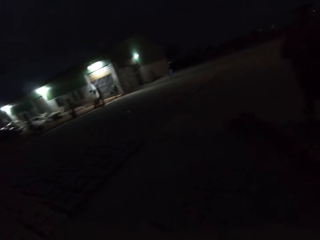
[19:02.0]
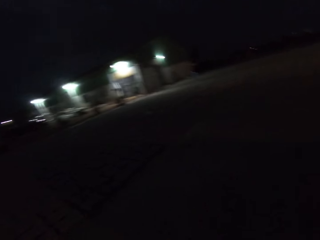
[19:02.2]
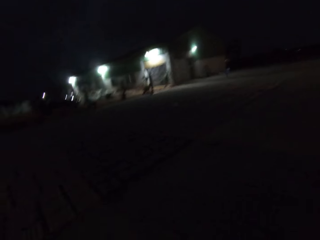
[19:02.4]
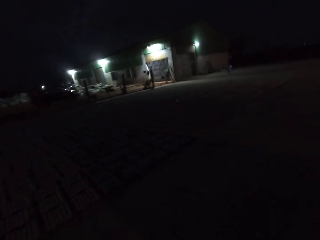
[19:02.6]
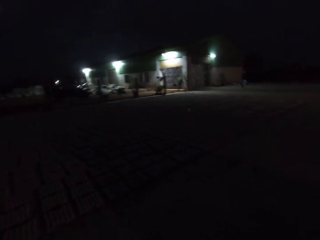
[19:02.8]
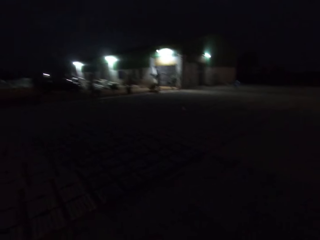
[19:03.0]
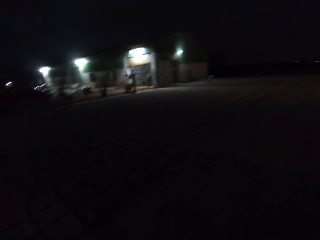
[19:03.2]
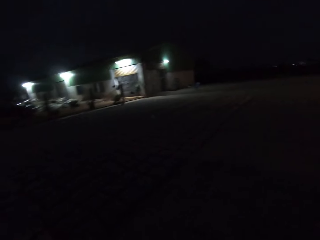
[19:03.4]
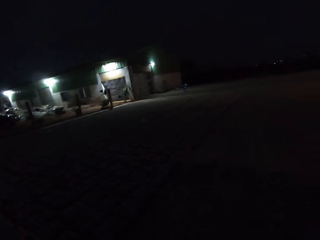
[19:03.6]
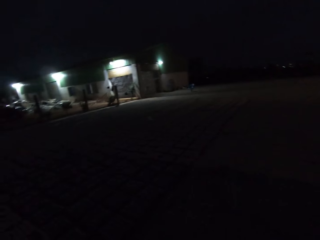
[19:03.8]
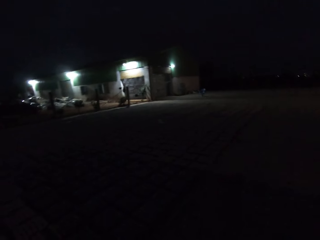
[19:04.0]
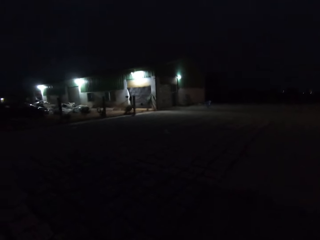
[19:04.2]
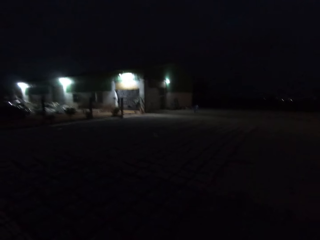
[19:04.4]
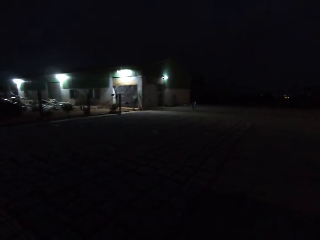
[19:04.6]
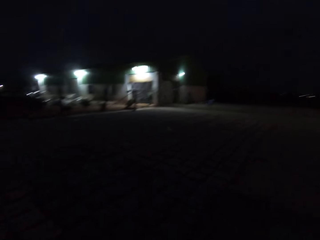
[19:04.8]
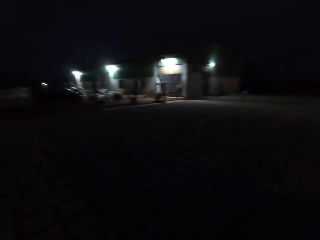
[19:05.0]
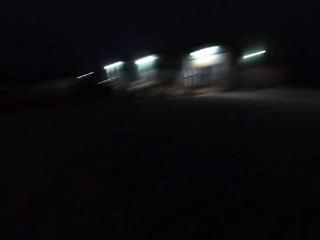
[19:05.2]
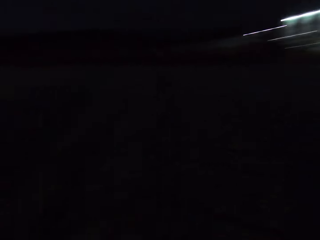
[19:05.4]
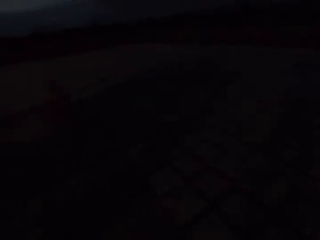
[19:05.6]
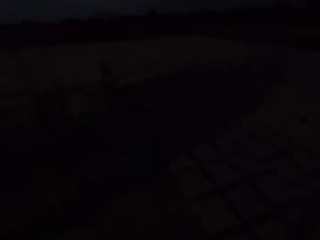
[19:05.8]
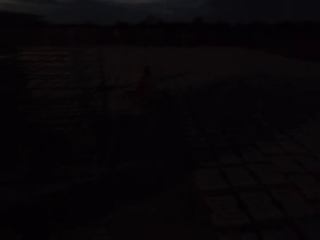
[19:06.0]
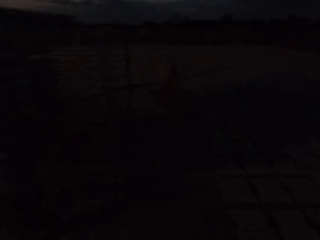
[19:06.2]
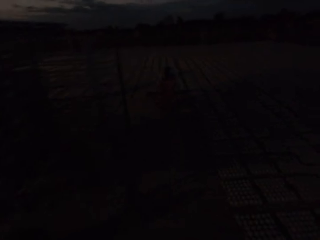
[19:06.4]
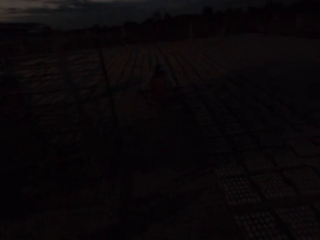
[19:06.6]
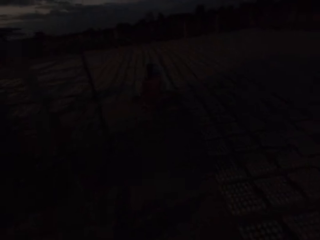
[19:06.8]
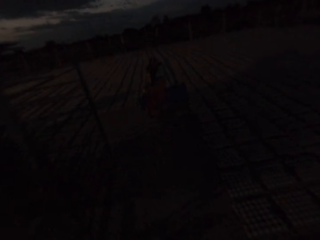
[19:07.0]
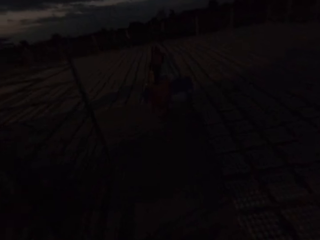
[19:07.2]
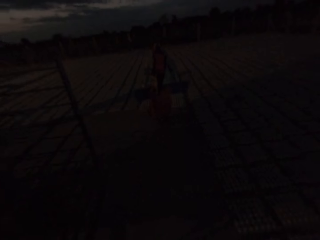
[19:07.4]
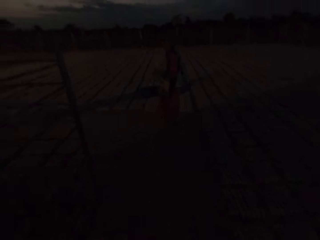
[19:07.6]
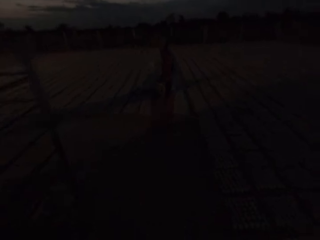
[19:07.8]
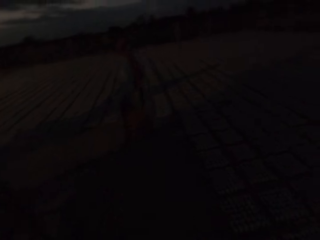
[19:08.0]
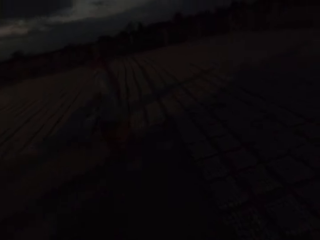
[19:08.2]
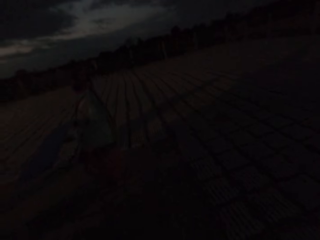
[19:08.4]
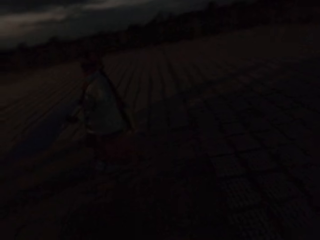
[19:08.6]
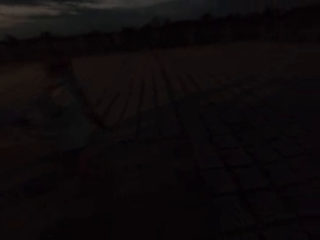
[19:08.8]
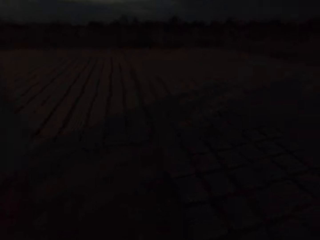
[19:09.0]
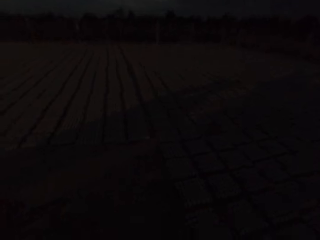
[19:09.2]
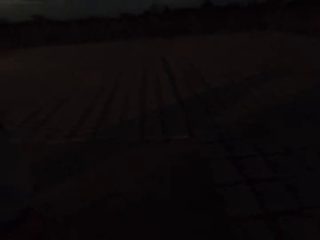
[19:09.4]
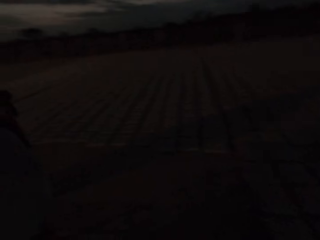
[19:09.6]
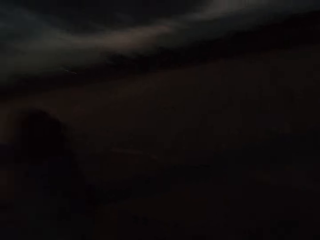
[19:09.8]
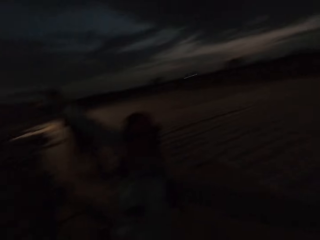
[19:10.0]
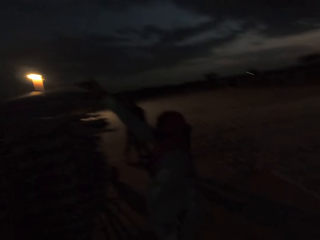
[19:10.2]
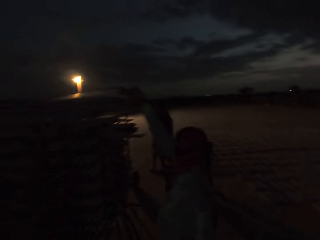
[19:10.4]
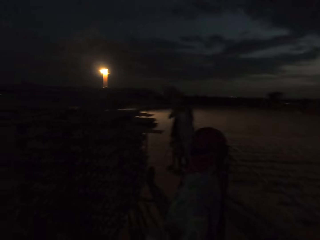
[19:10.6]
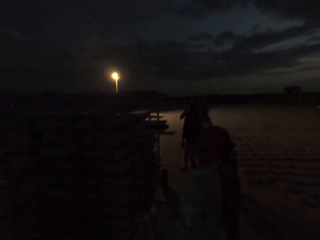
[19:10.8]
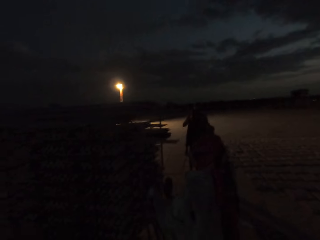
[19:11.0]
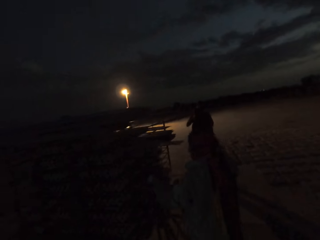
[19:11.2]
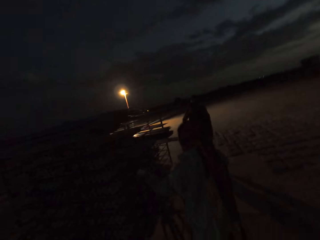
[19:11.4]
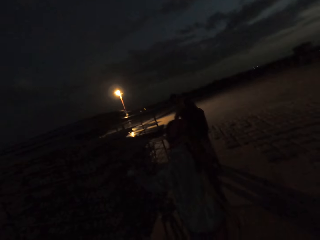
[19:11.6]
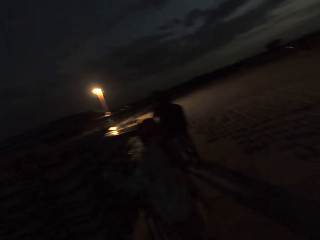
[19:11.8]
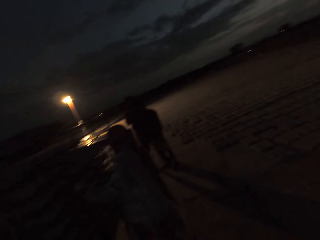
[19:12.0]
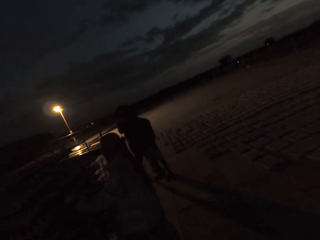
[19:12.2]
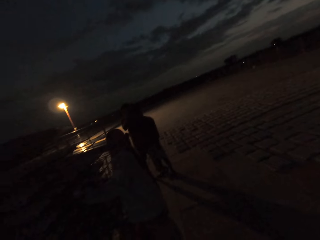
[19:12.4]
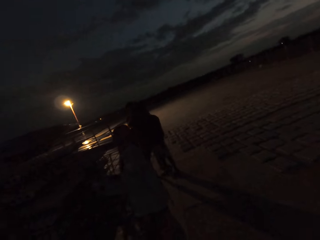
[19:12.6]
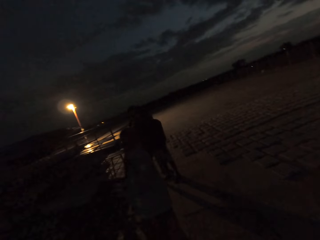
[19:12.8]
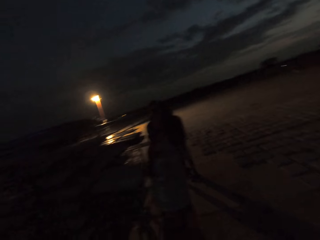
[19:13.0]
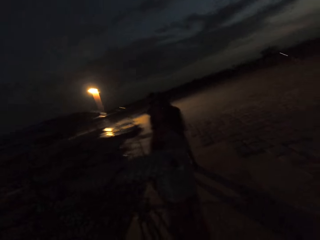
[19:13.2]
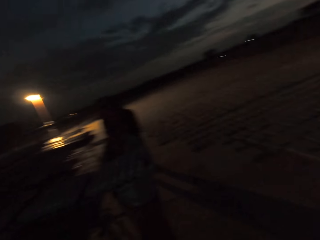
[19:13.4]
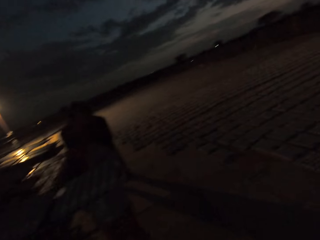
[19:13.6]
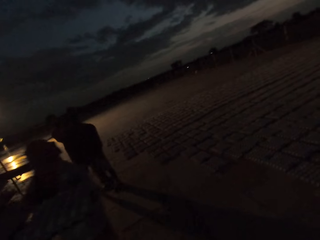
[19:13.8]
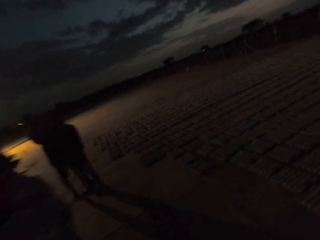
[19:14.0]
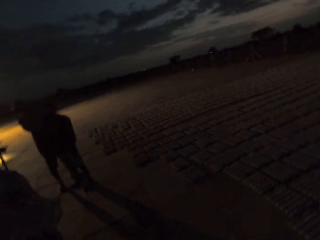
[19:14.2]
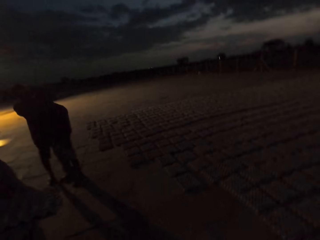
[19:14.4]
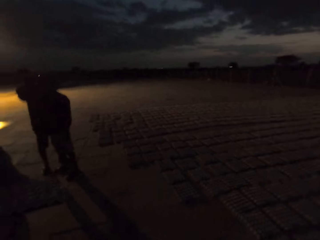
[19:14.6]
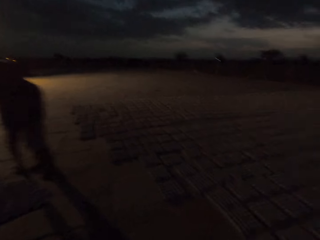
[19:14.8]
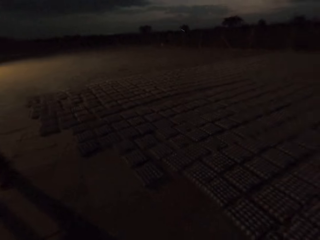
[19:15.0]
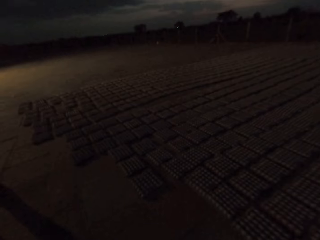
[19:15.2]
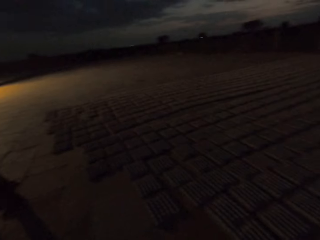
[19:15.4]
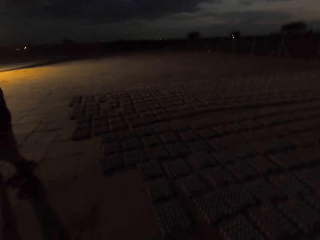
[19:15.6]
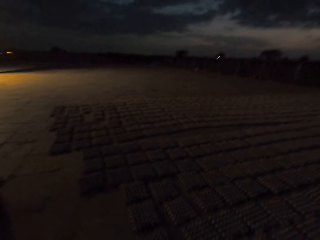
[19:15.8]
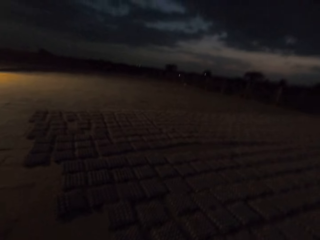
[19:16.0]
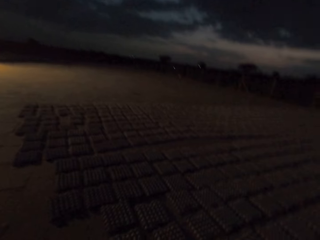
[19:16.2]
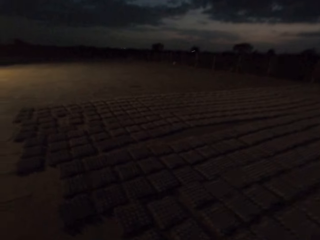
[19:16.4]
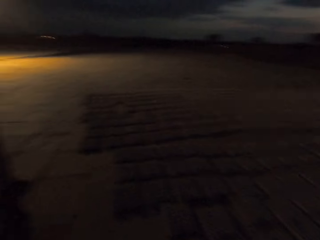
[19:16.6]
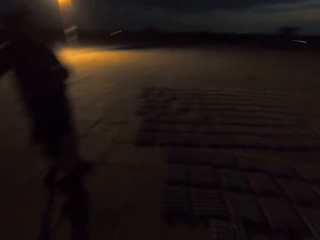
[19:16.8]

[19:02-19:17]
The camera wearer makes a hand gesture and converses with a man. The man drops egg crates on the ground with a tray in both hands. The man drops the tray on a storage rack with his right hand. The man picks up a tray from the storage rack with both hands.

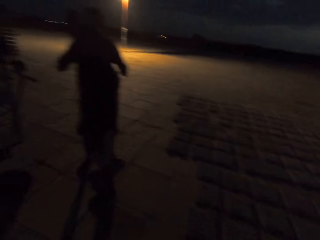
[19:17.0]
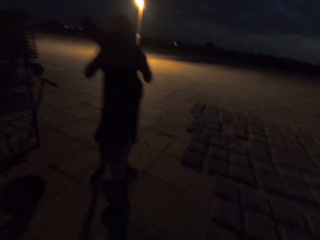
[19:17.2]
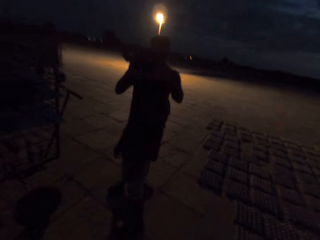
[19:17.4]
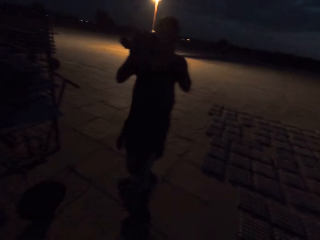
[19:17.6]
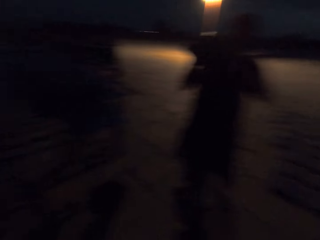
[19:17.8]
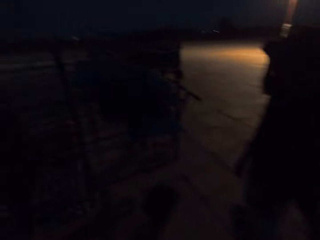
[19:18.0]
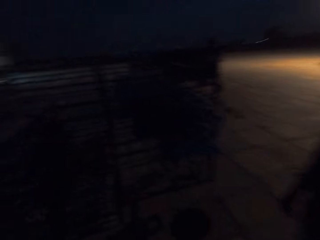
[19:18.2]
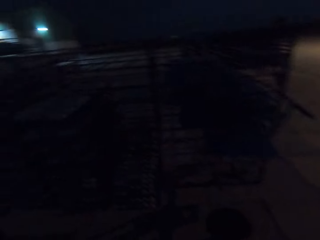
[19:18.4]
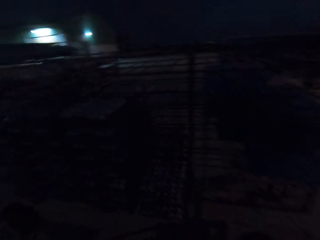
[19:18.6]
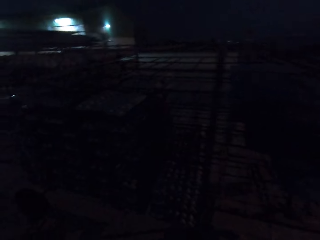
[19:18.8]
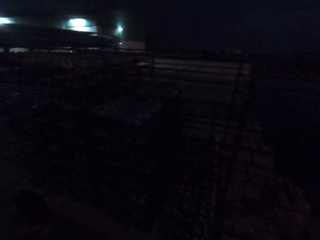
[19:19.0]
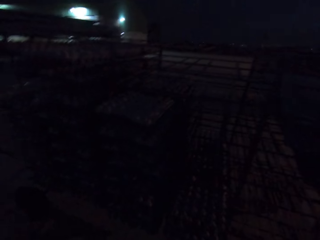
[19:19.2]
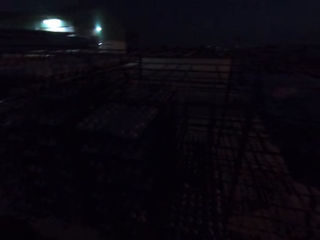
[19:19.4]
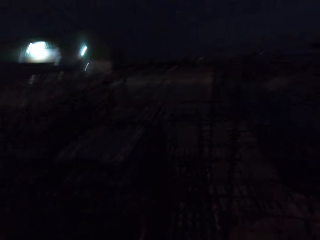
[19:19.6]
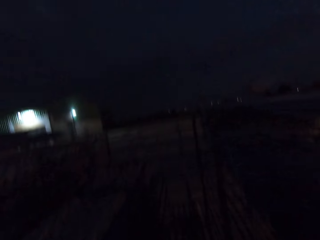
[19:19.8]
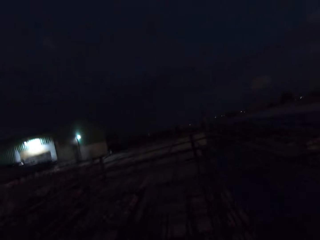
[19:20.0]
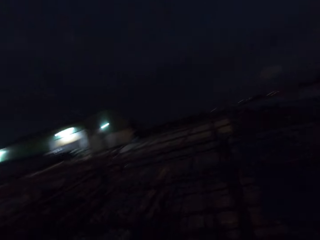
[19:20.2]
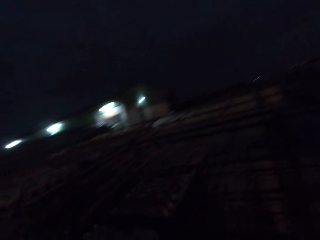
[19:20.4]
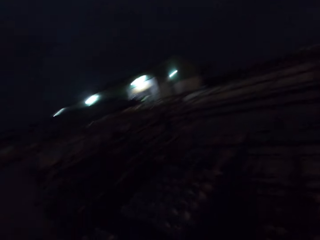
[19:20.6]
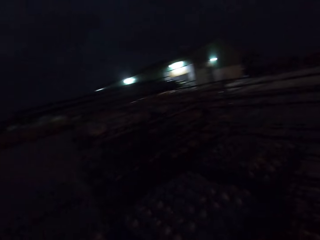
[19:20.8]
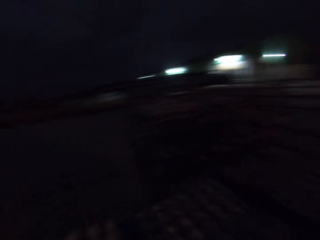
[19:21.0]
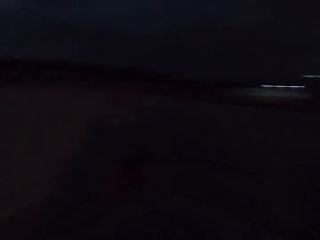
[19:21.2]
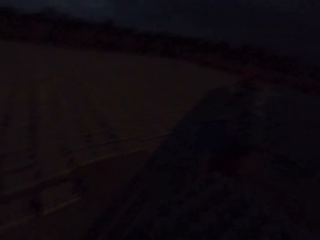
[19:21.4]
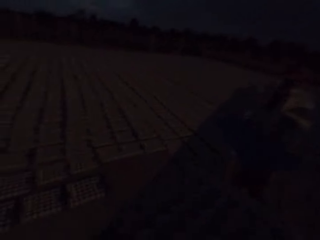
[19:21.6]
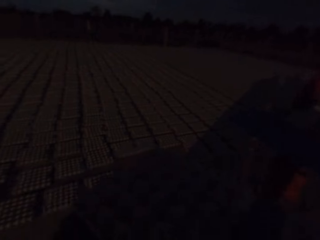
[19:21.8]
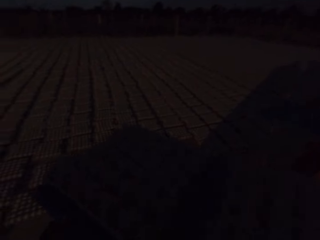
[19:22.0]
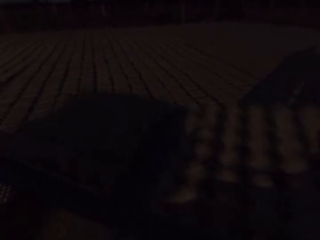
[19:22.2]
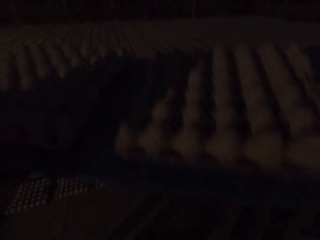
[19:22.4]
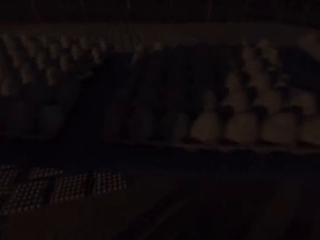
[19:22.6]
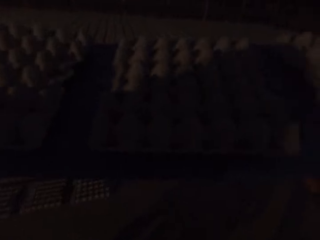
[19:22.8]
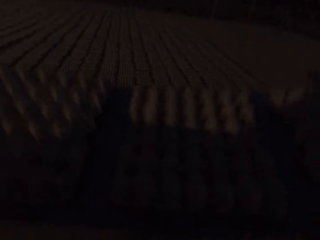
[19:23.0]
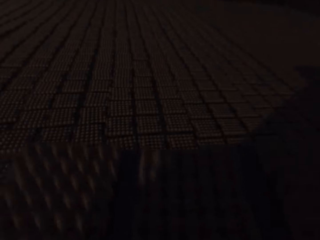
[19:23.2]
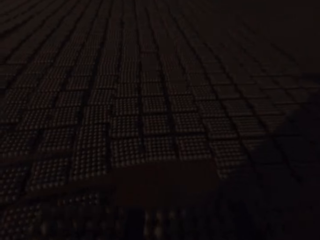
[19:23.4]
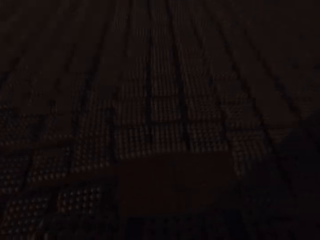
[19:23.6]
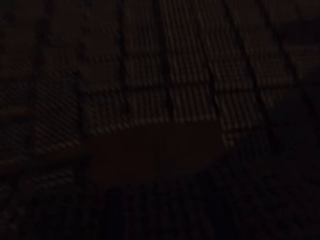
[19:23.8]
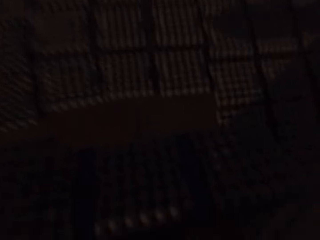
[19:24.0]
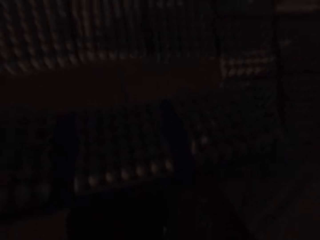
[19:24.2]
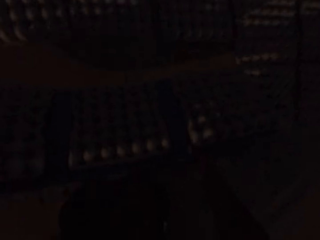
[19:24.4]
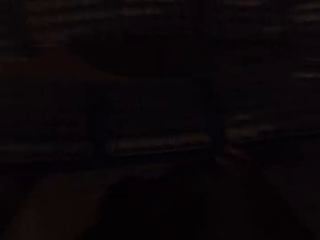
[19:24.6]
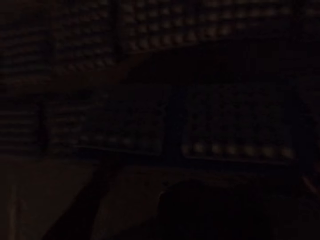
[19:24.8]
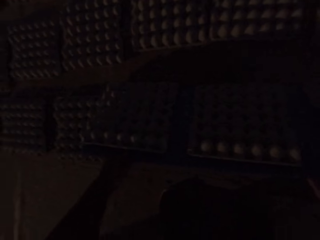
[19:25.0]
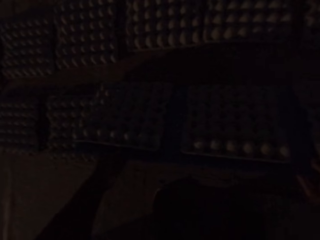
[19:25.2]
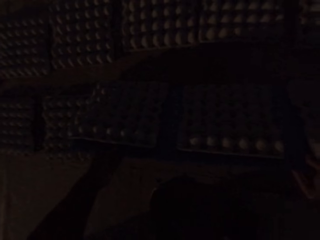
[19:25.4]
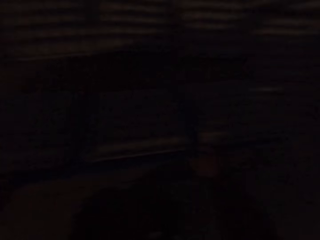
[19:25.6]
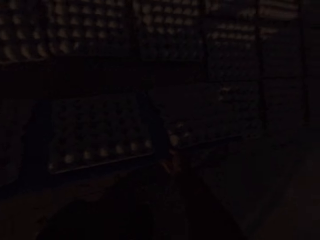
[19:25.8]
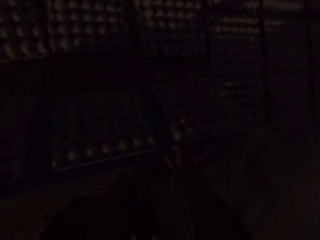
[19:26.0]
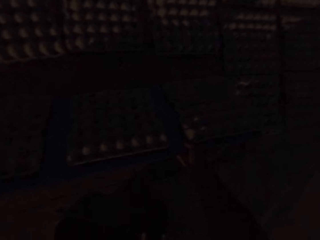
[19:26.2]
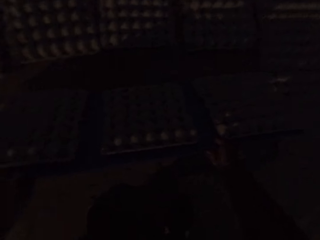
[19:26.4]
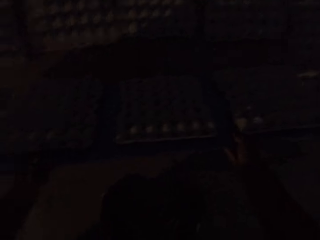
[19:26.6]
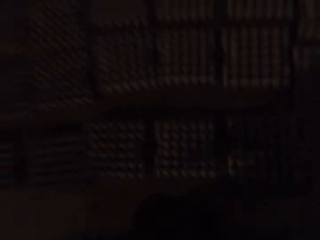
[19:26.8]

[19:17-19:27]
The camera wearer picks up a tray from the storage rack with both hands. They pull a board. They place the tray on the ground with both hands. They drop egg crates.
